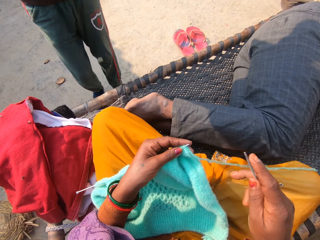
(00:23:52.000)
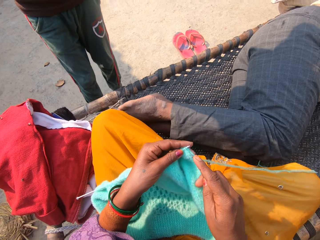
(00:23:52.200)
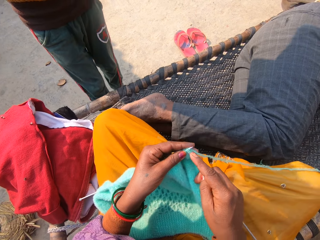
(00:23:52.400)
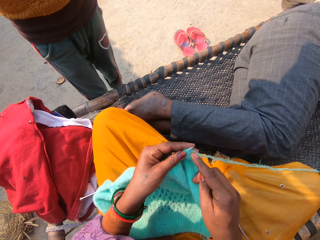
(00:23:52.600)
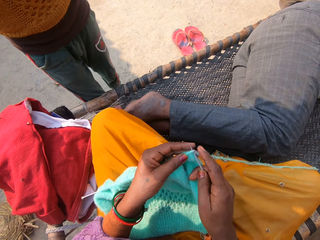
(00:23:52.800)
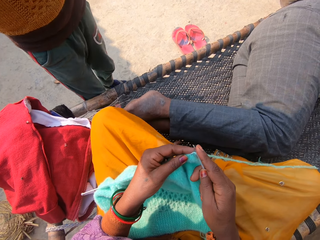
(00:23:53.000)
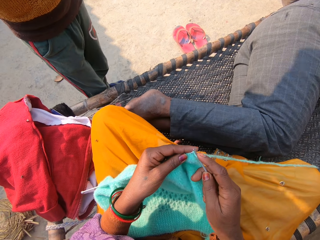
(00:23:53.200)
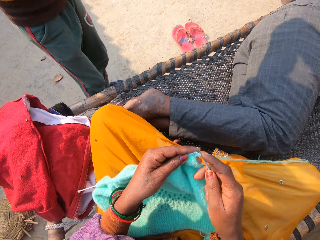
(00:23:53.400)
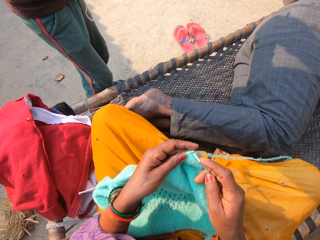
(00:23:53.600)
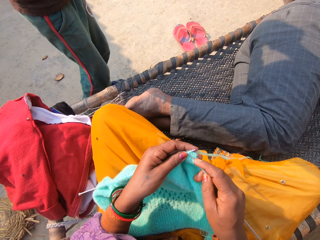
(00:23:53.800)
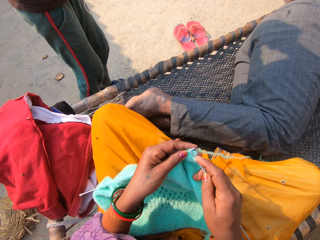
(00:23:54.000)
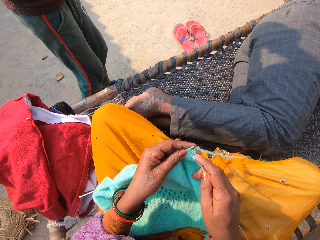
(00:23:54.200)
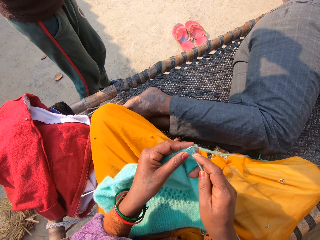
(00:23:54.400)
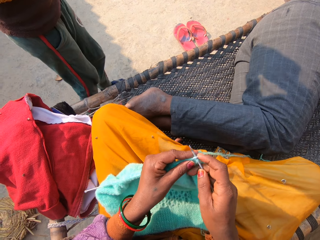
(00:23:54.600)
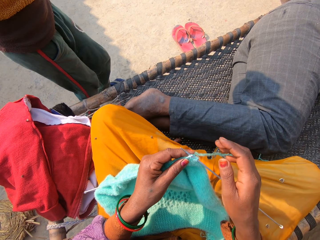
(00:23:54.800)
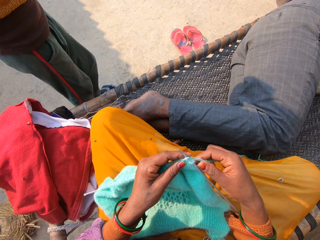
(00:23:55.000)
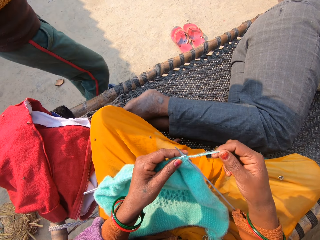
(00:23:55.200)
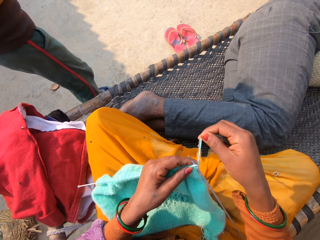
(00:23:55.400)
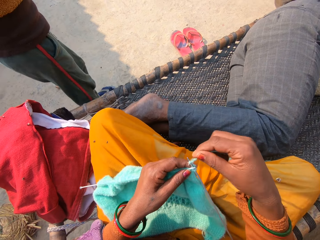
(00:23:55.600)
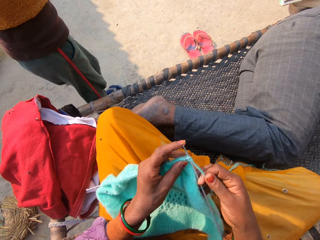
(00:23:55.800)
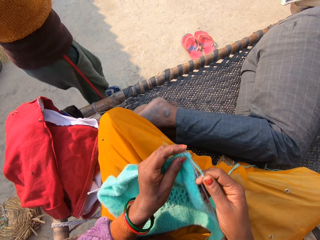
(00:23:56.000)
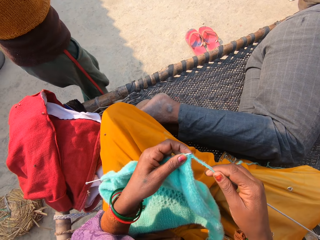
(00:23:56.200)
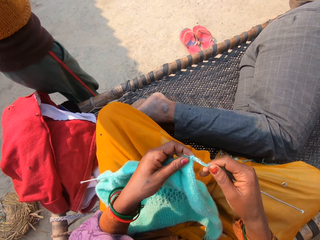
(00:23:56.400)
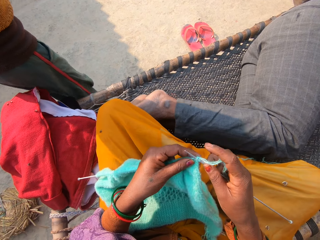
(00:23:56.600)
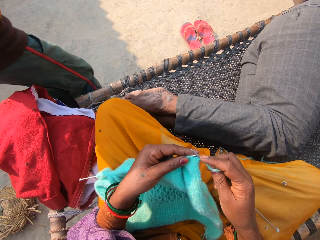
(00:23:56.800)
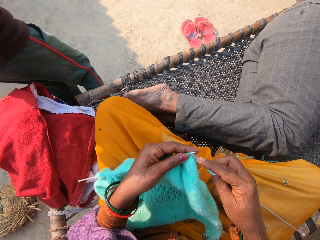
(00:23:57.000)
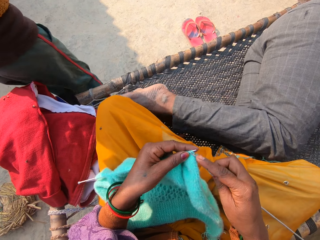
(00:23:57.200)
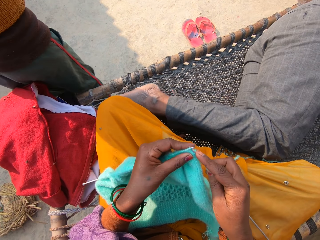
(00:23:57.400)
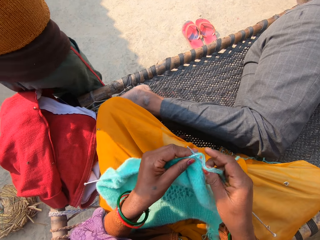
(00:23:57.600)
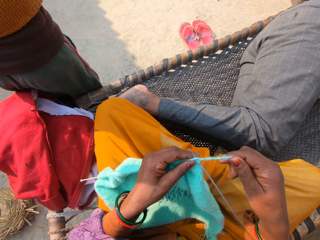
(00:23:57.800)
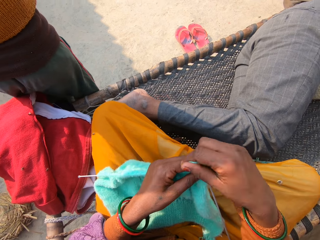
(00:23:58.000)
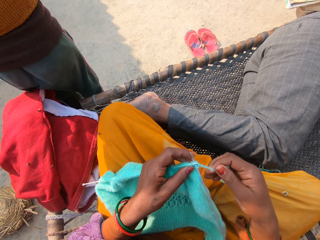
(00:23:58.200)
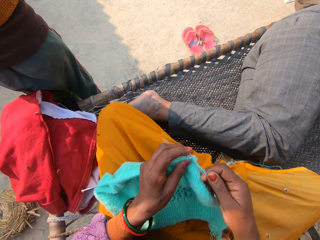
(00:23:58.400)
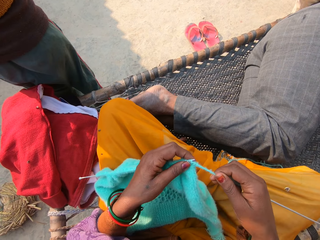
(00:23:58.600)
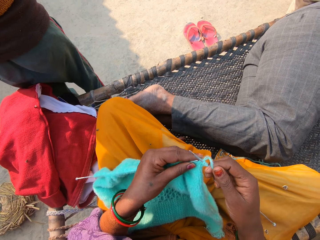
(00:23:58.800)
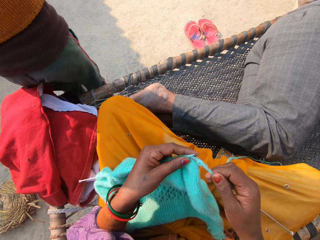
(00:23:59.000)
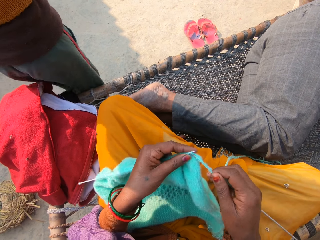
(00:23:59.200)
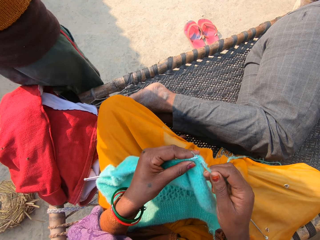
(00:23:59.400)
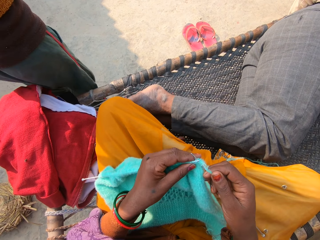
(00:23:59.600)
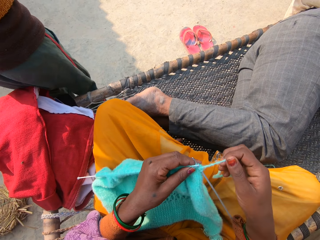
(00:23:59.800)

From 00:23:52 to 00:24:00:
The boy interacts with the man. The camera wearer fixes the crochet on the fabric. A person jumps in the compound. The camera wearer crochets the fabric with a crochet.

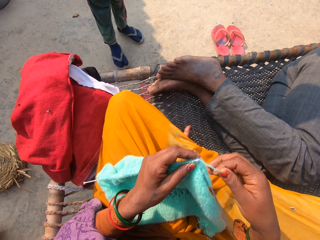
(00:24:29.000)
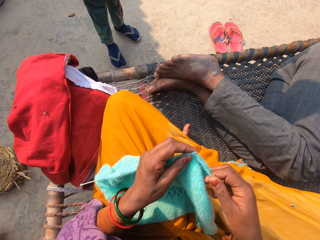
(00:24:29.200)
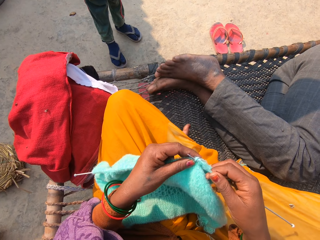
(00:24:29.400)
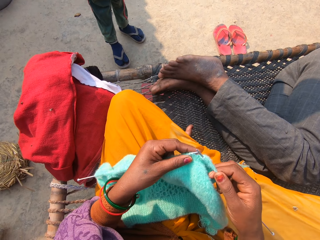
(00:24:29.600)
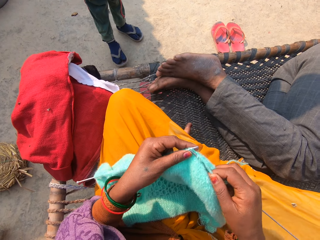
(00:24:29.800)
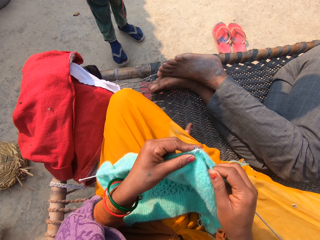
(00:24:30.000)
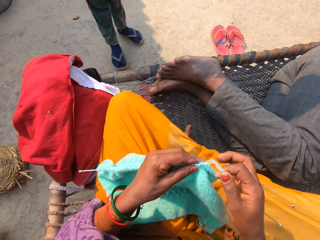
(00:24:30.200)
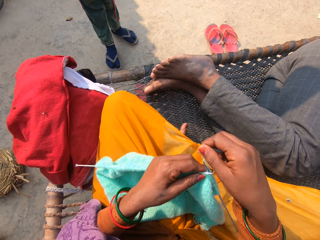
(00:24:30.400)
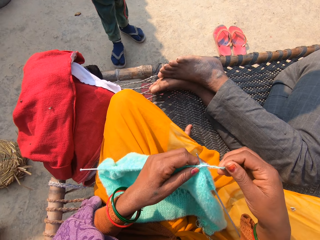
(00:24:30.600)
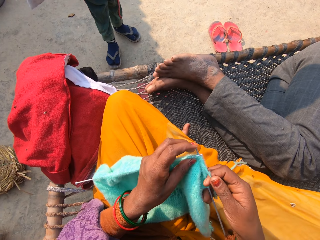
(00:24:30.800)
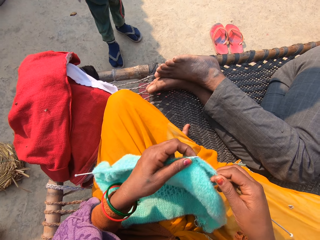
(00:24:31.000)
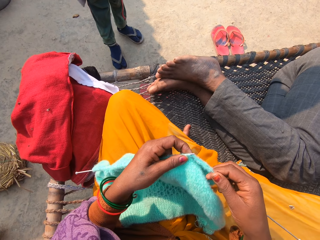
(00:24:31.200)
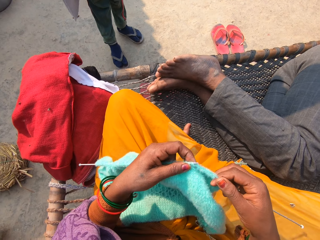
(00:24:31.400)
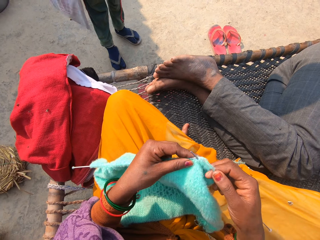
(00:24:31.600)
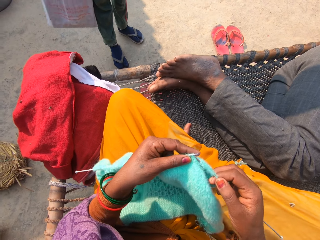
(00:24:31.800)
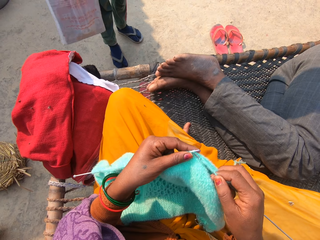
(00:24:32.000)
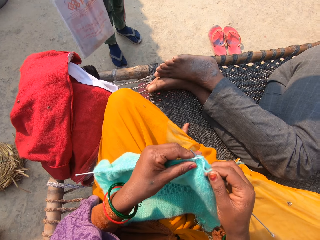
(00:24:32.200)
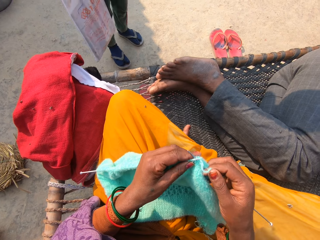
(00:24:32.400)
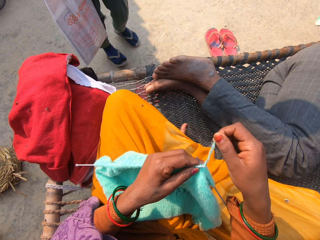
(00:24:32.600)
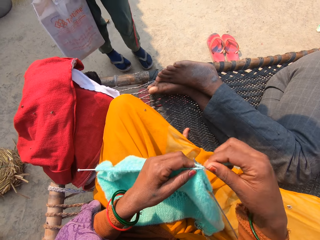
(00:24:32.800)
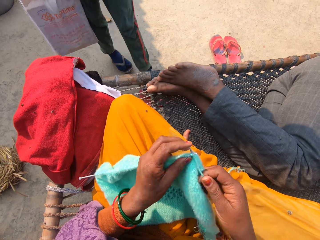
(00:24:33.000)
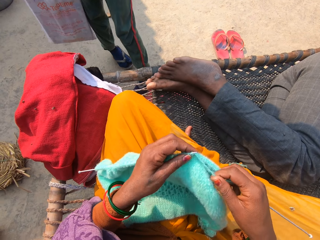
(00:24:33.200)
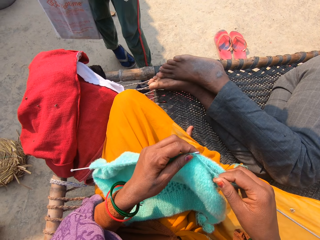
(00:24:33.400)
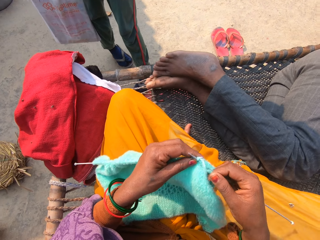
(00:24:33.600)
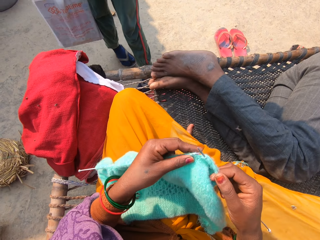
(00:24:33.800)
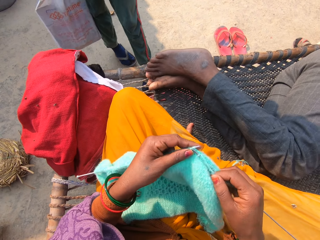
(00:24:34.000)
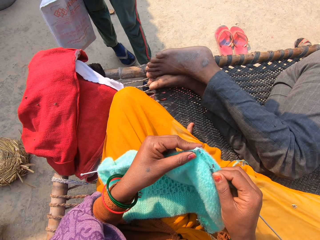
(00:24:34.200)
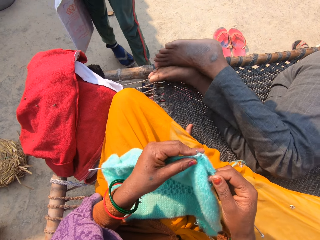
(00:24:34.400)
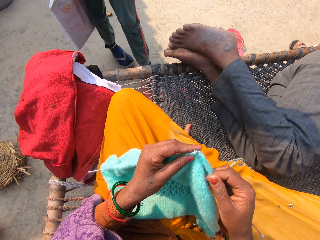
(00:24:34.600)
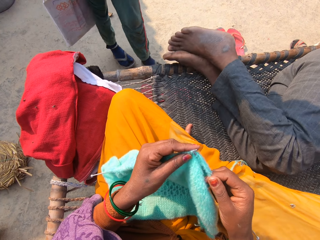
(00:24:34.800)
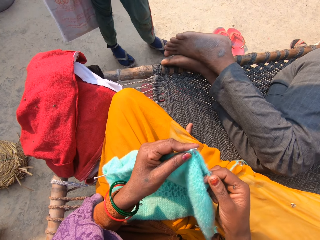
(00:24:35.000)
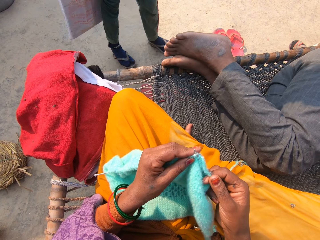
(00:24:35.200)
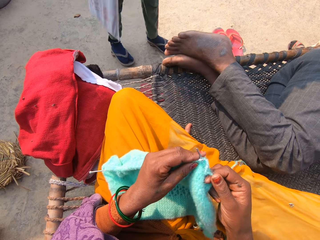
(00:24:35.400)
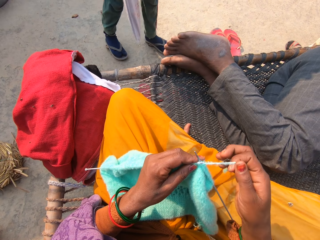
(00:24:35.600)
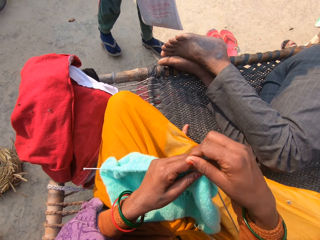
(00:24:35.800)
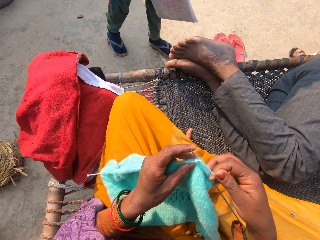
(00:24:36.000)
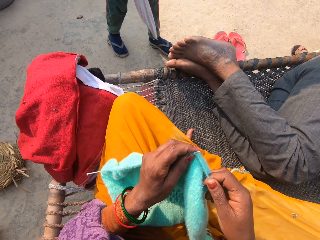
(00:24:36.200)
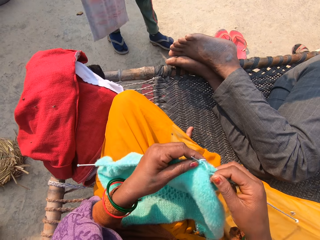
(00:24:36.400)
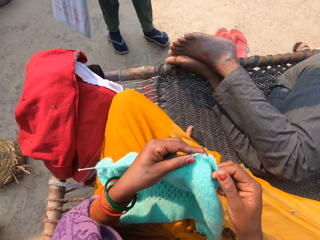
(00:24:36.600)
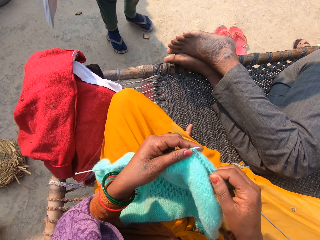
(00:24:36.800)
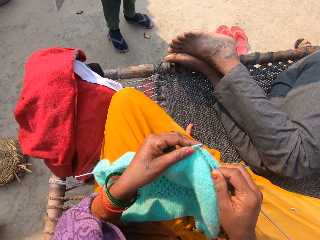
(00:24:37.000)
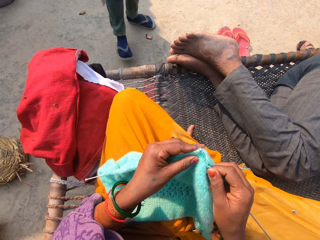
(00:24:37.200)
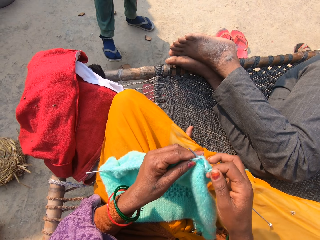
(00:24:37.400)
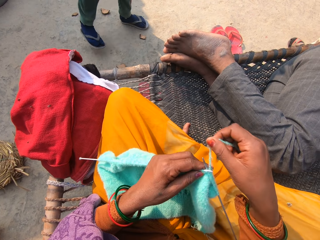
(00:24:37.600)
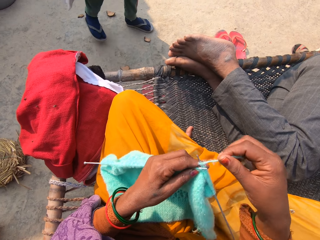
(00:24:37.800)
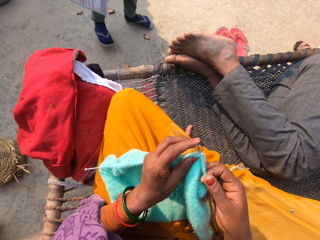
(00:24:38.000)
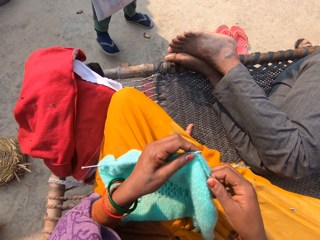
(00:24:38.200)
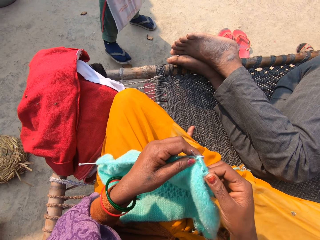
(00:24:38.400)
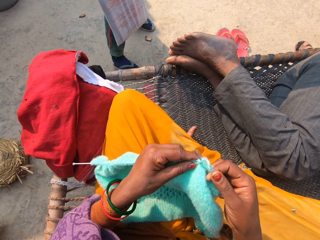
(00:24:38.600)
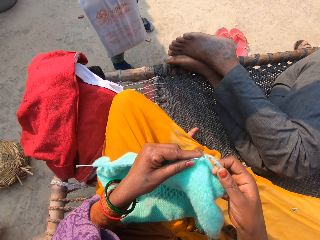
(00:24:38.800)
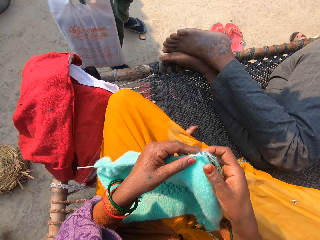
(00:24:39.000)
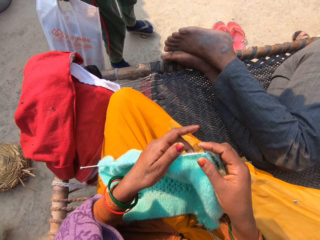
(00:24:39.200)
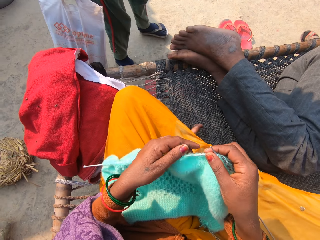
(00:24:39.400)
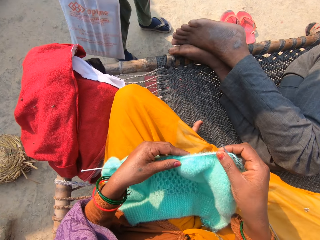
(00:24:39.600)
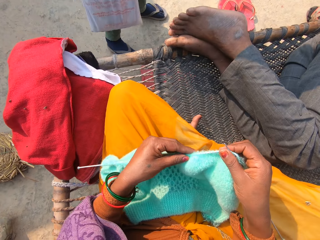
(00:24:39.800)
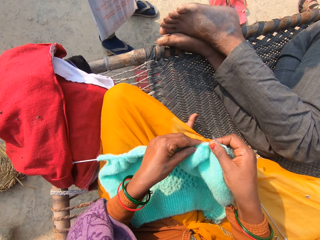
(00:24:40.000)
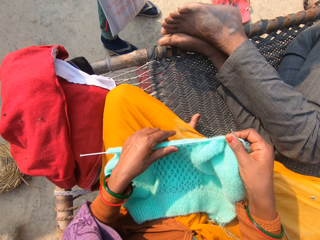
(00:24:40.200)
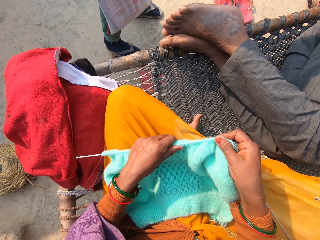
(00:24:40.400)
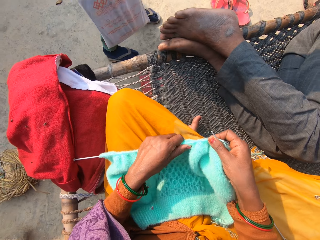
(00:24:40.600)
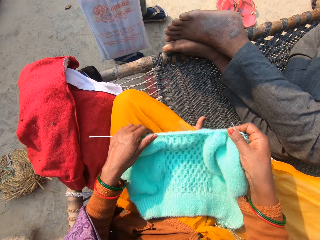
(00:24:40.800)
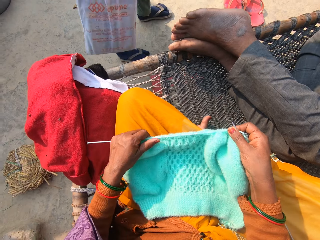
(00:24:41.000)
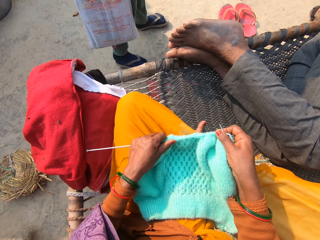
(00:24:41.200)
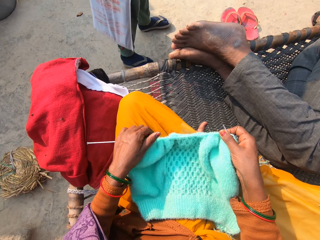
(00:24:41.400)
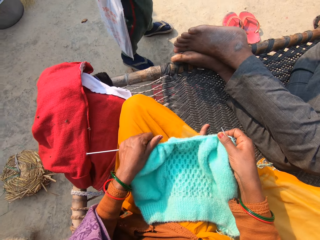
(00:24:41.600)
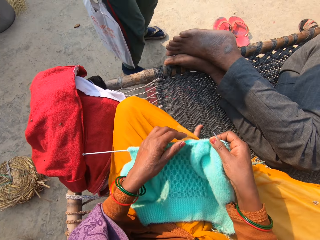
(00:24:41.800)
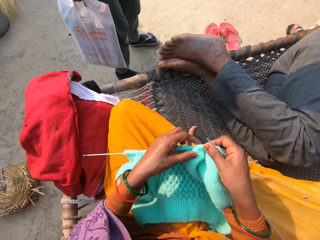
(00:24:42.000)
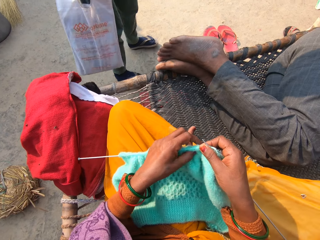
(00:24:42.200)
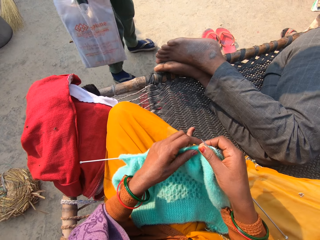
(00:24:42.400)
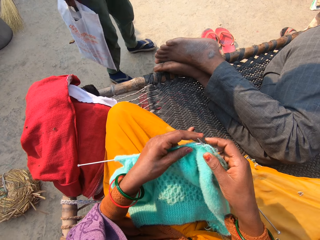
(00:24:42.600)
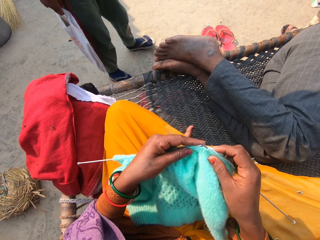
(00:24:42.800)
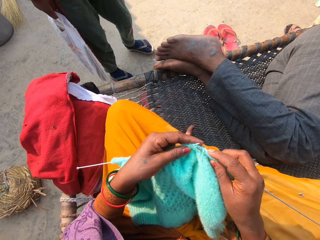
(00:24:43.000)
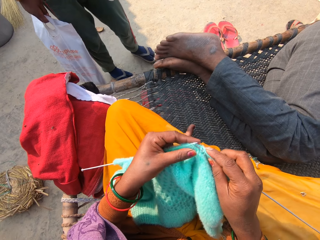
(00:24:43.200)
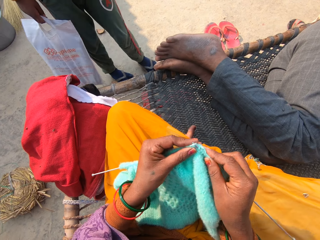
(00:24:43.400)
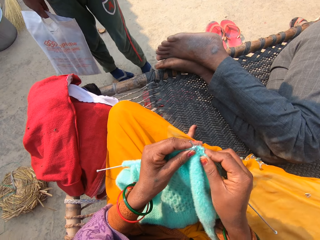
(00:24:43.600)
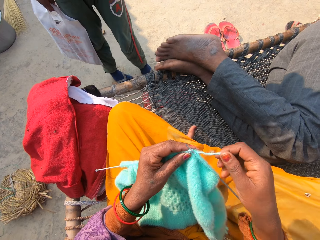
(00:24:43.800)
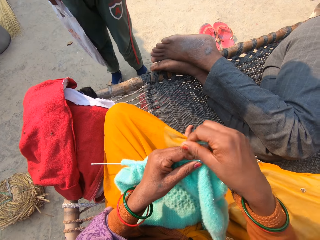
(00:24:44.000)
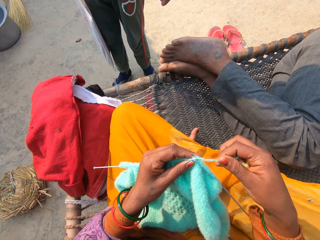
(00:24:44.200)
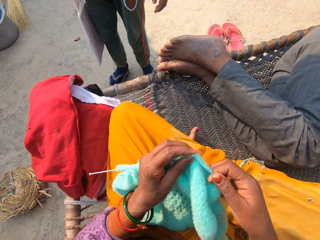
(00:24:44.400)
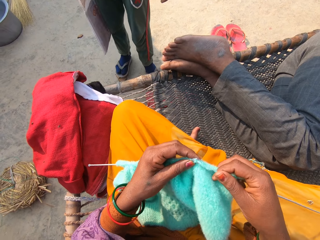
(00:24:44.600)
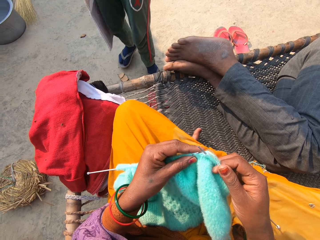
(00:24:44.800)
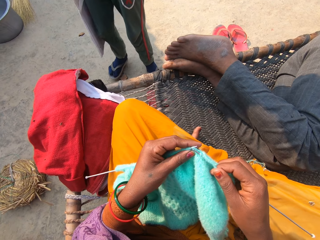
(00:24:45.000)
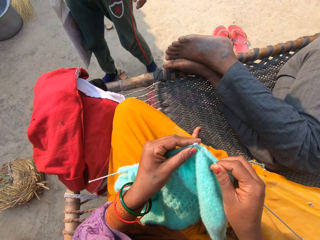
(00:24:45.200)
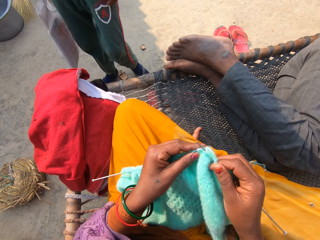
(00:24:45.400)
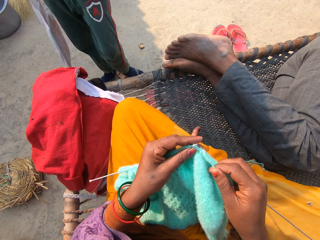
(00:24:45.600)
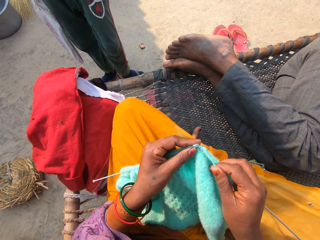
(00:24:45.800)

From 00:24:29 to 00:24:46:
A person carries a paper bag. The camera wearer adjusts the fabric.
